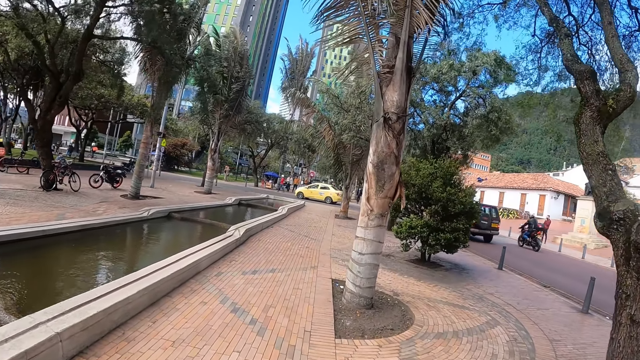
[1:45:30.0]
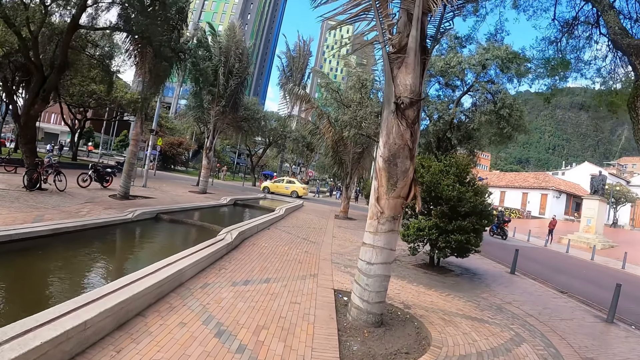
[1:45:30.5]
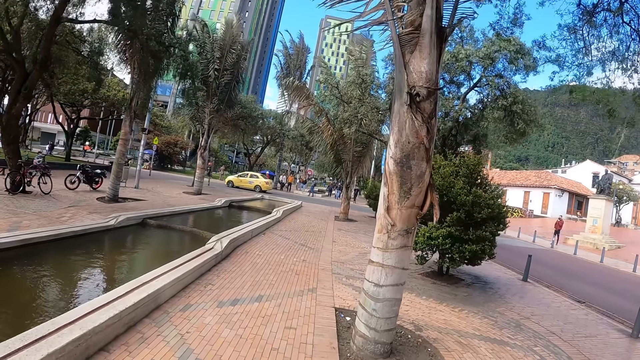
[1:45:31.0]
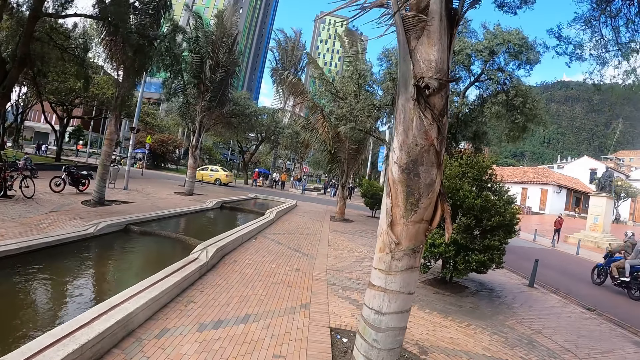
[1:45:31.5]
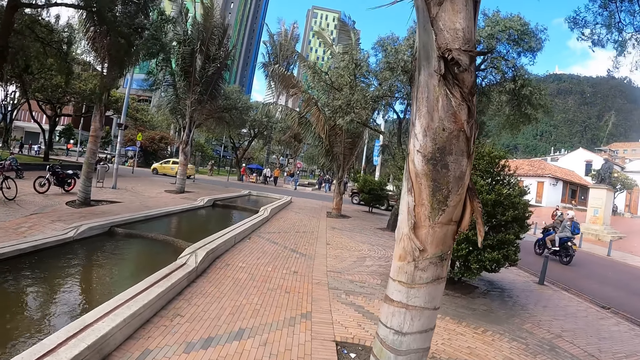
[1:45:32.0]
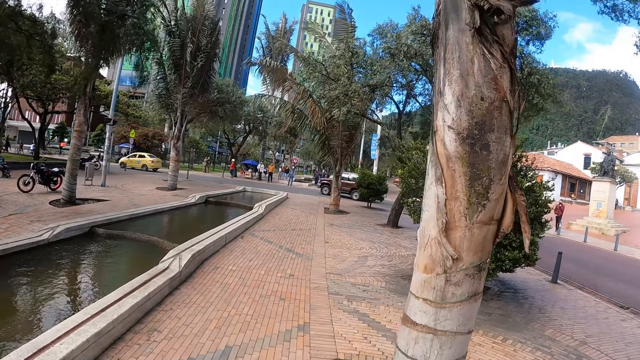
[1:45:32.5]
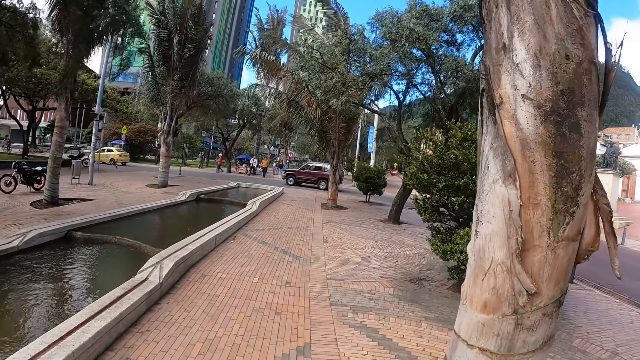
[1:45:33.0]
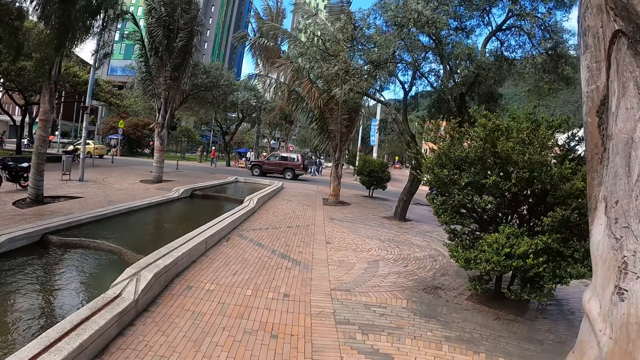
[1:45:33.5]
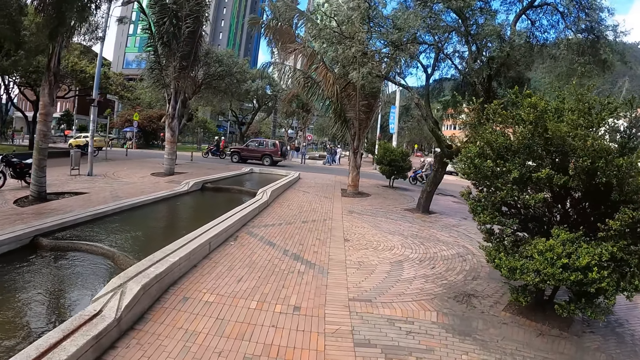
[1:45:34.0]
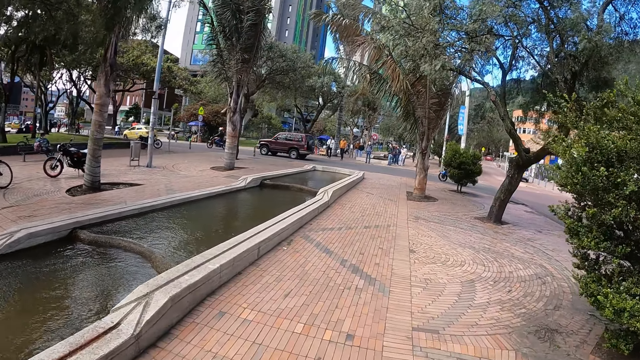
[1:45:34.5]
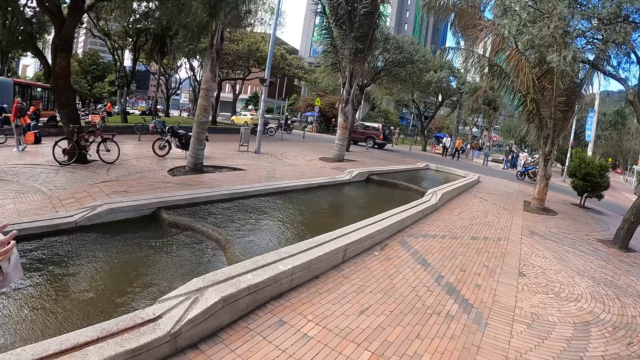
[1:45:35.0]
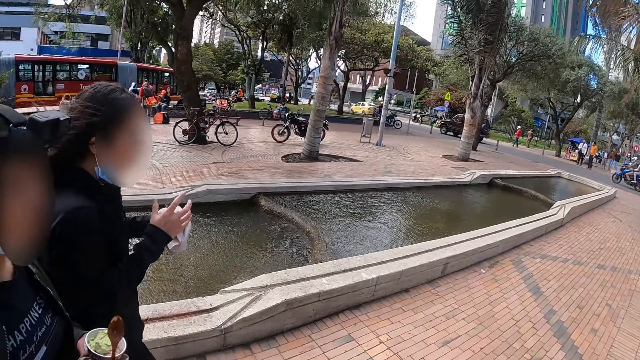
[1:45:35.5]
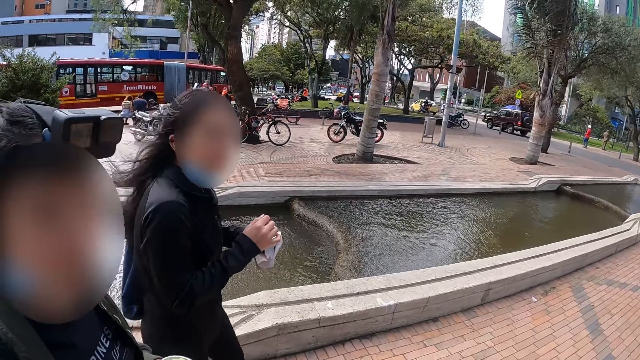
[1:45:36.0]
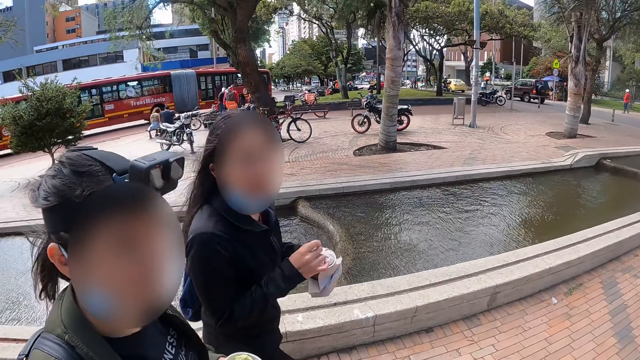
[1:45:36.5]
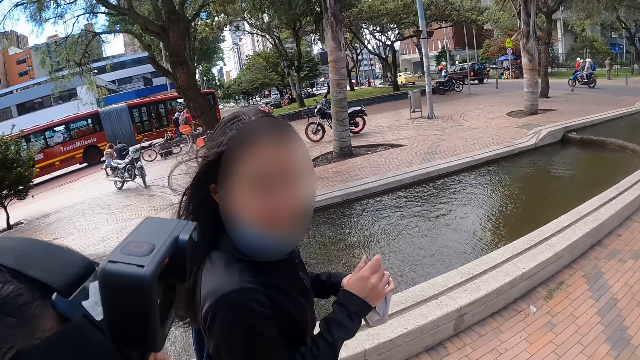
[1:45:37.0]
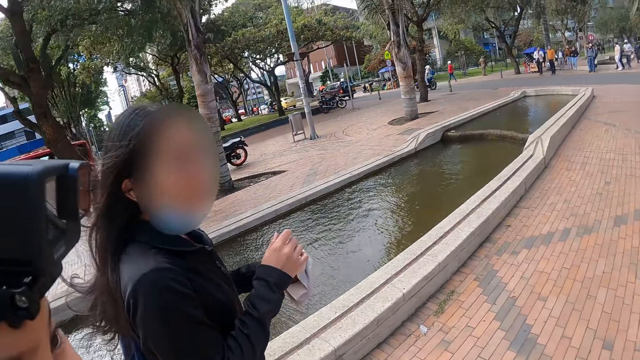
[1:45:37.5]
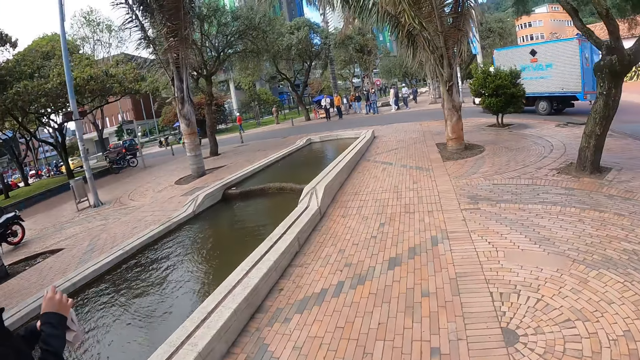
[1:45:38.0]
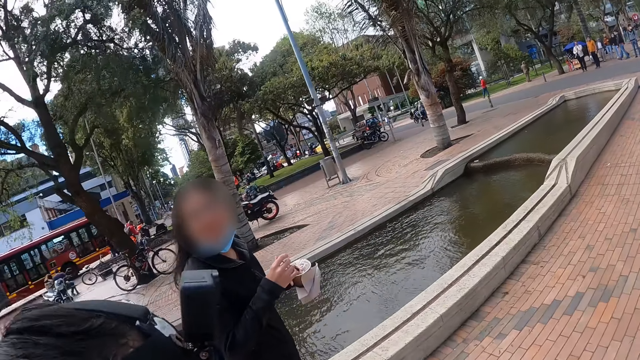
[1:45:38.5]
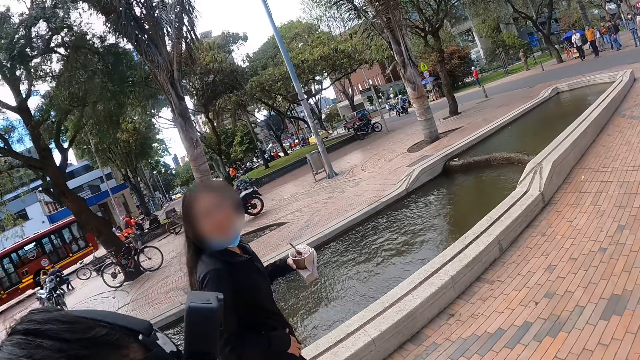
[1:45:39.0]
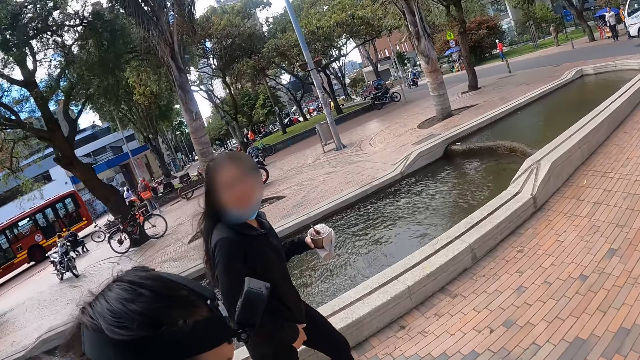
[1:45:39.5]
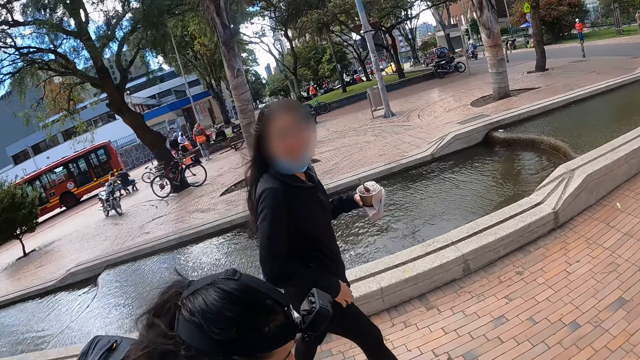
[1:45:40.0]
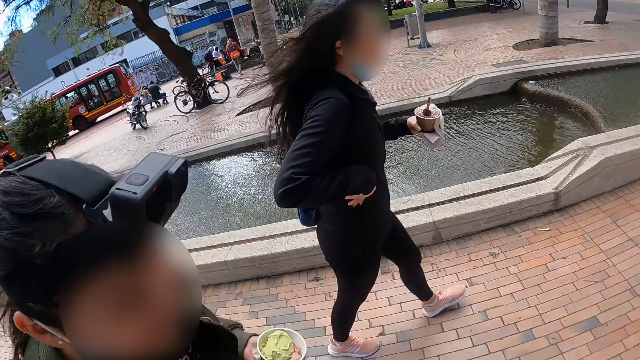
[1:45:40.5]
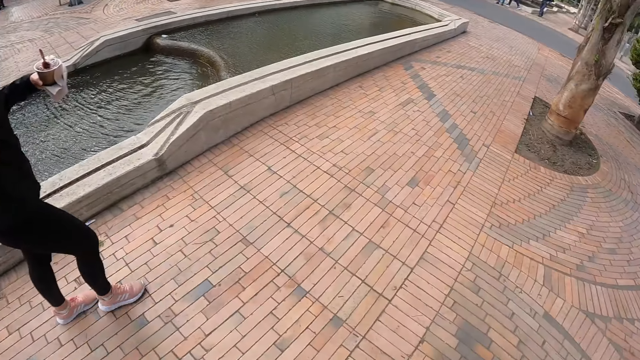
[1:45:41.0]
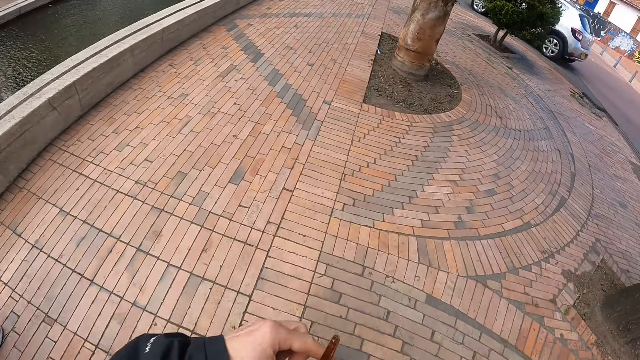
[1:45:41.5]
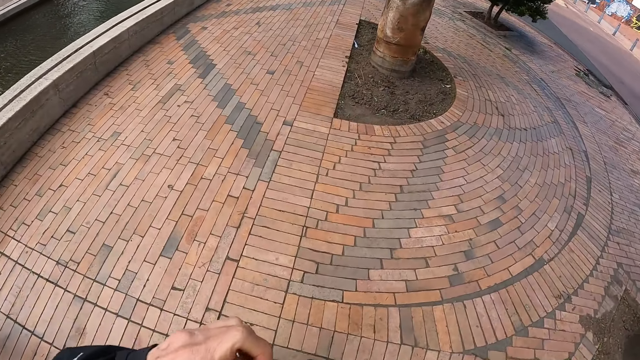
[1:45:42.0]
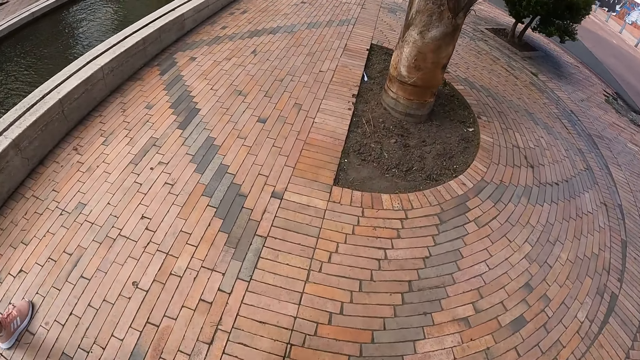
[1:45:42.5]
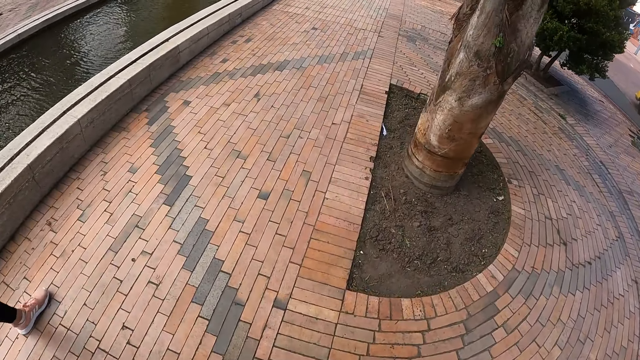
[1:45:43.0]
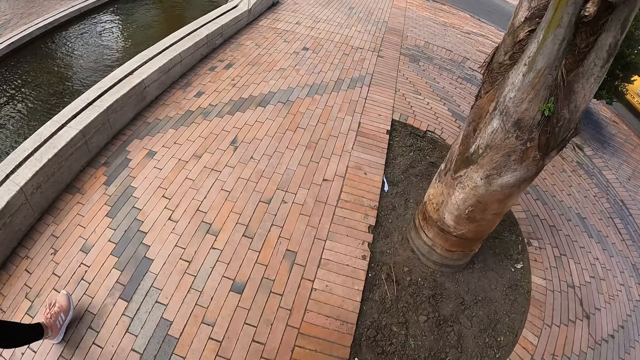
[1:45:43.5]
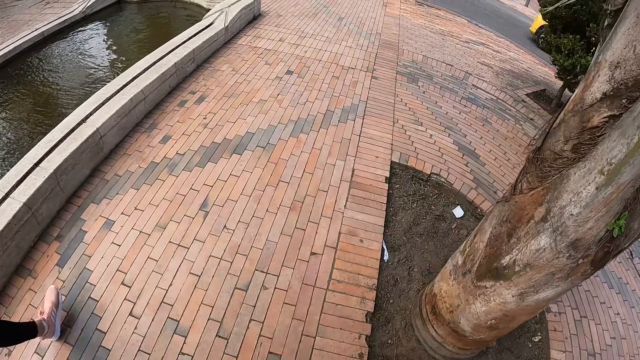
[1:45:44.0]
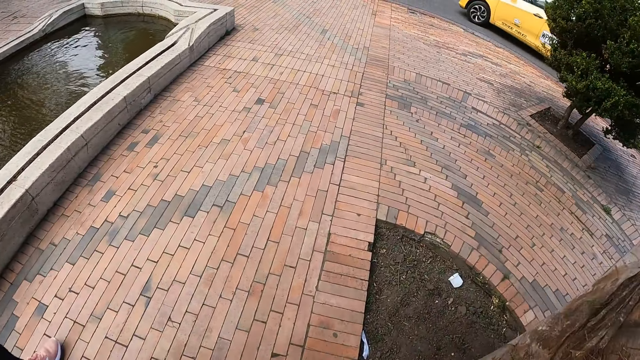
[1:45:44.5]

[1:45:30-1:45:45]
The camera wearer interacts with a woman. They look around. Another woman interacts with the camera wearer. The camera wearer walks on the pavement.

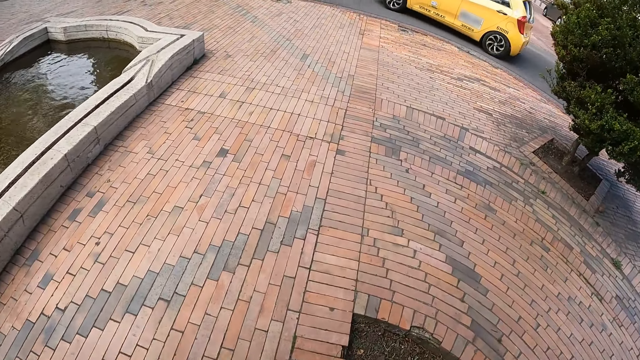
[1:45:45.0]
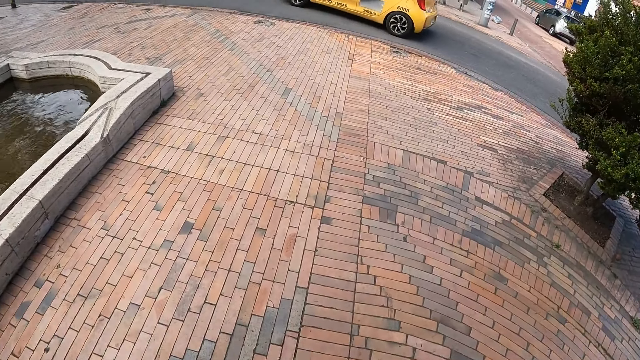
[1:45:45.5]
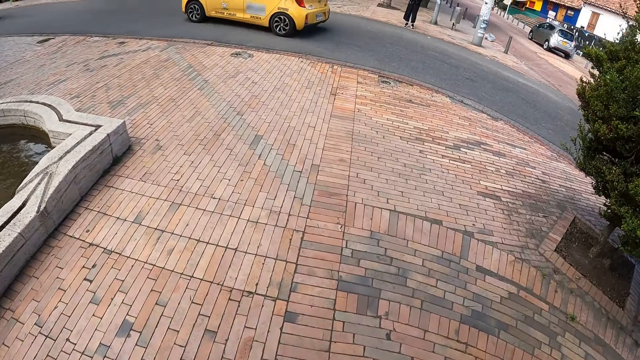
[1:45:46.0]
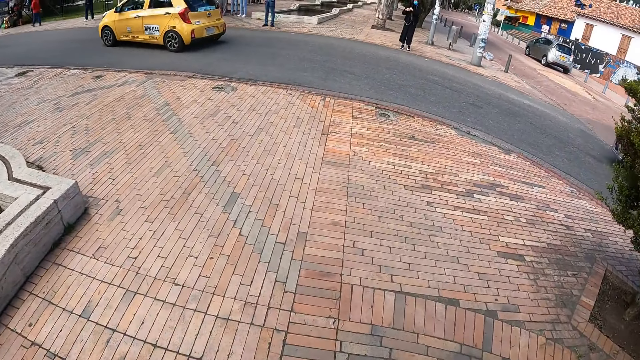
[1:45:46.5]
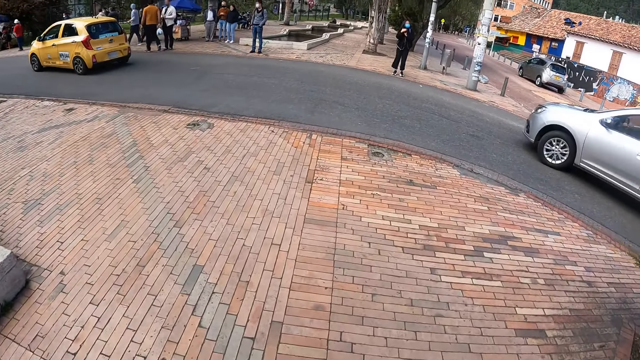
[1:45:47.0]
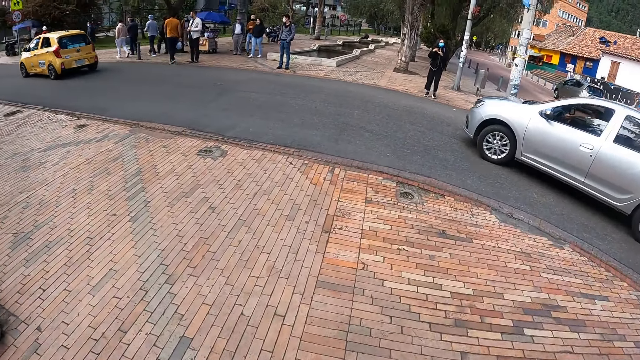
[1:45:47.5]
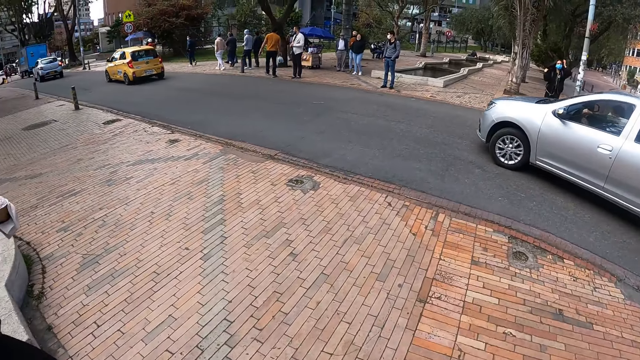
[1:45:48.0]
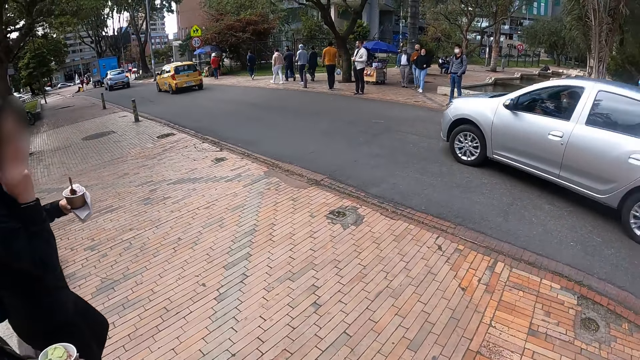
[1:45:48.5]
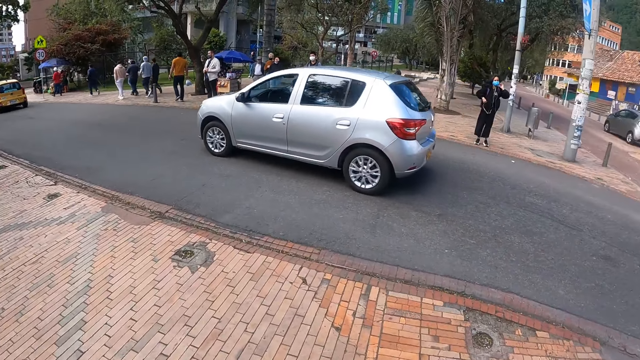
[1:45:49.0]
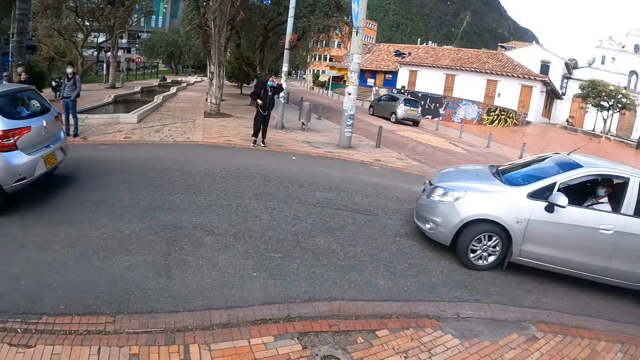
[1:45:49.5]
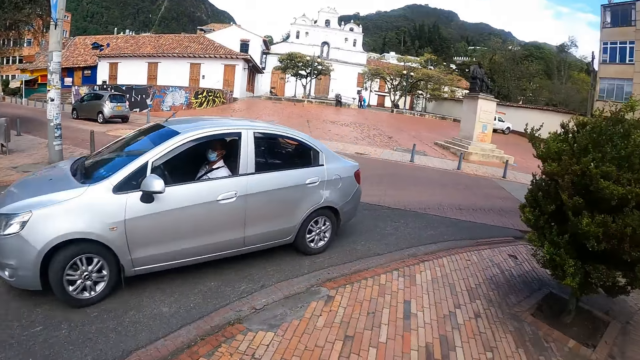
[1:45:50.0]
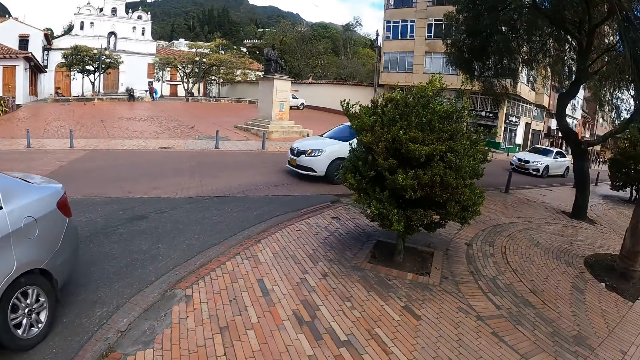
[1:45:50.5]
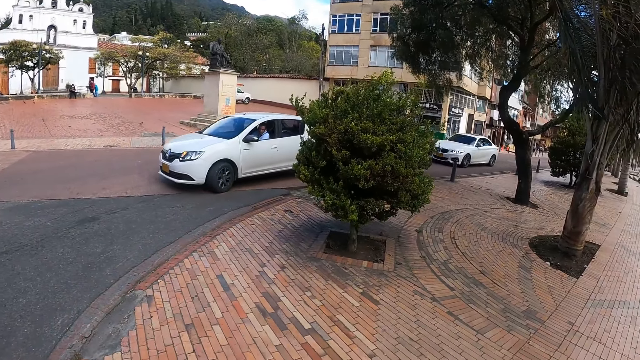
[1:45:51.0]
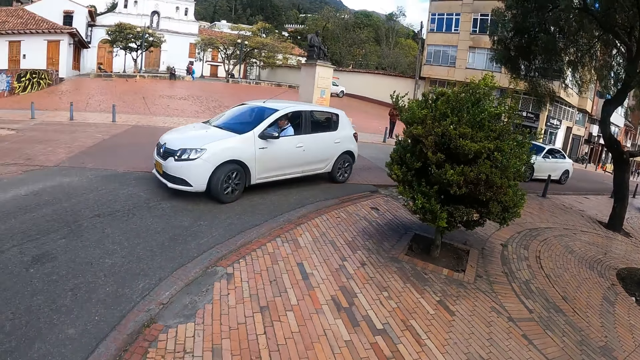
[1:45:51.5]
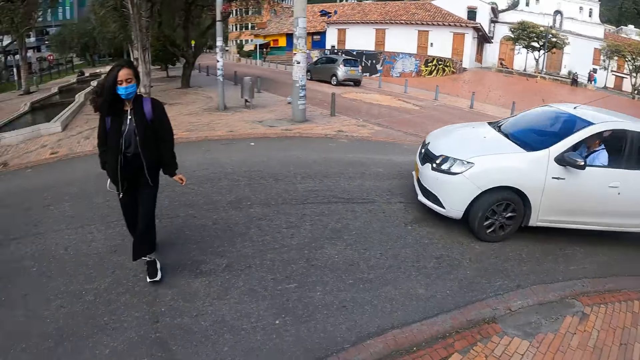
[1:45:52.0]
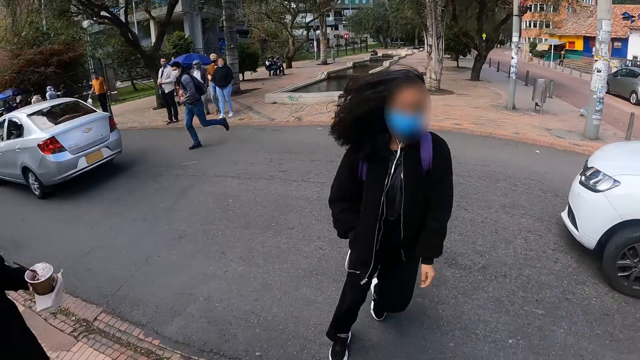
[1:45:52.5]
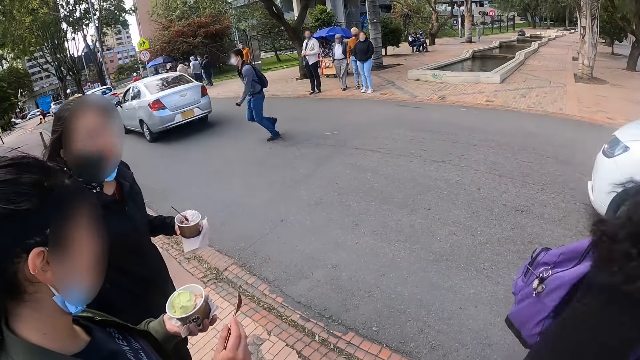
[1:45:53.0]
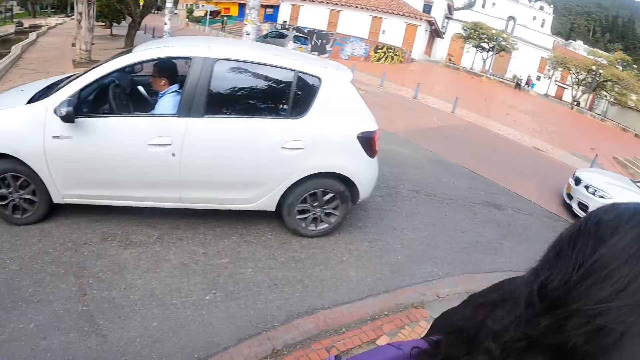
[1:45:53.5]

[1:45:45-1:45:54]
The camera wearer looks around the house.
